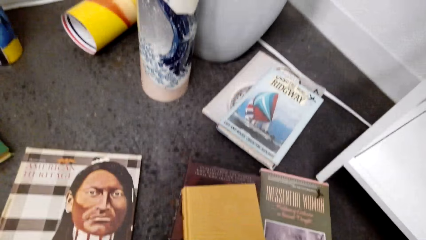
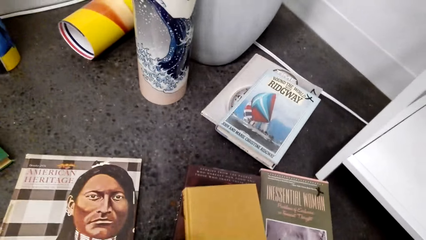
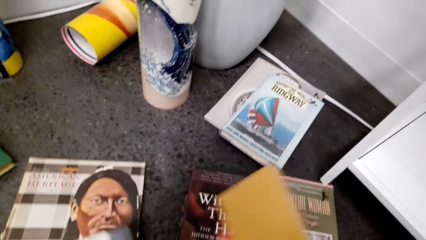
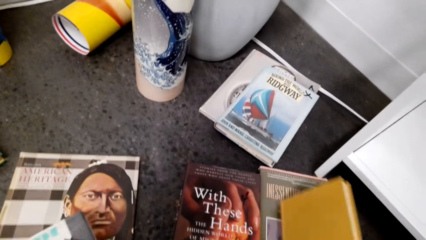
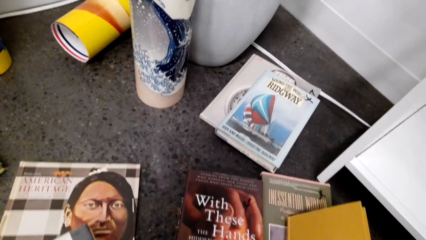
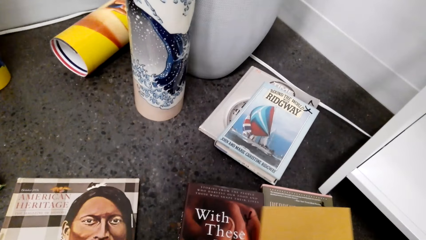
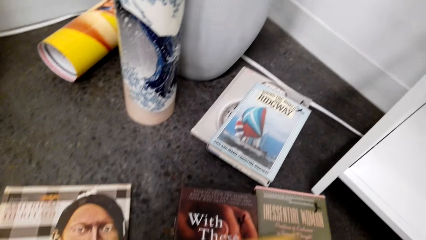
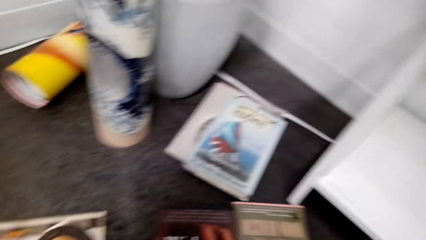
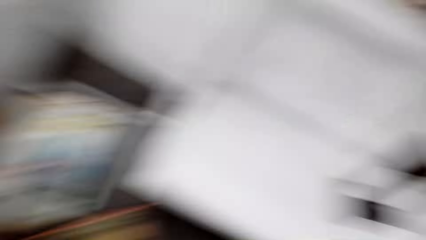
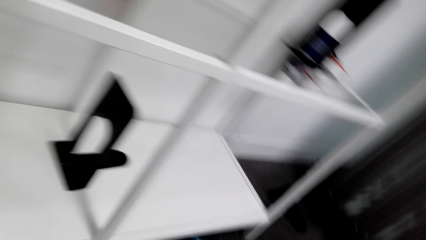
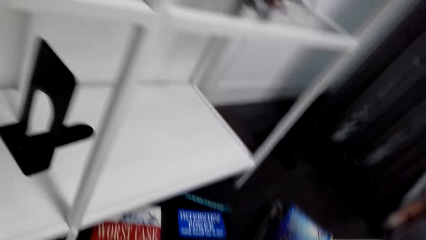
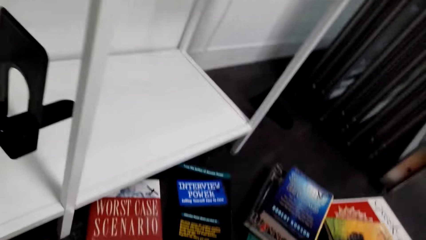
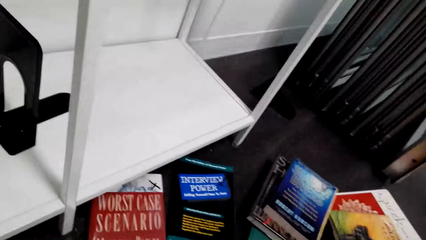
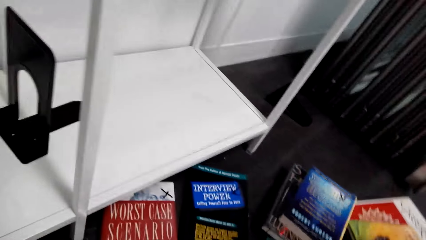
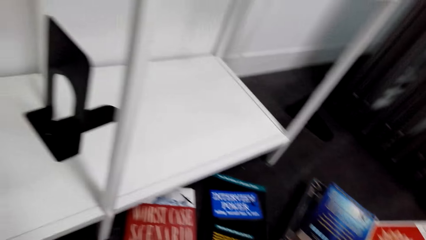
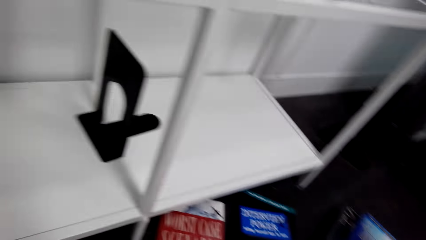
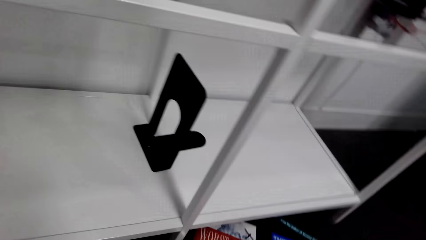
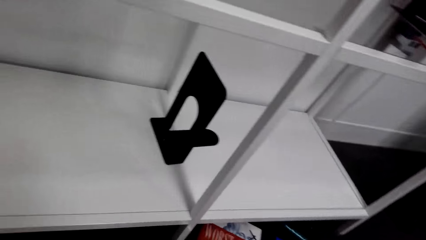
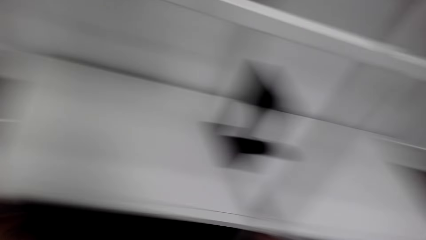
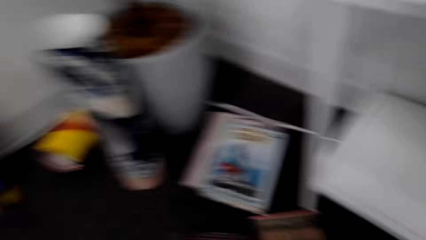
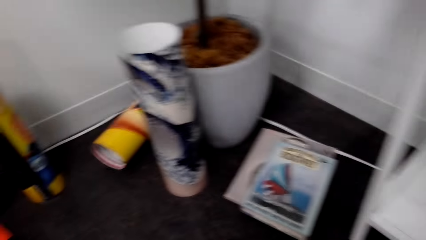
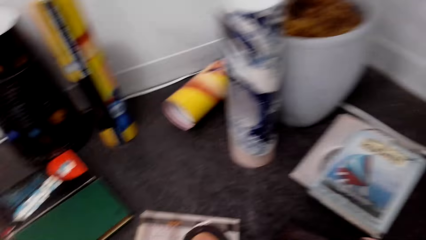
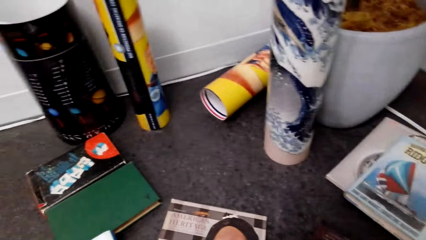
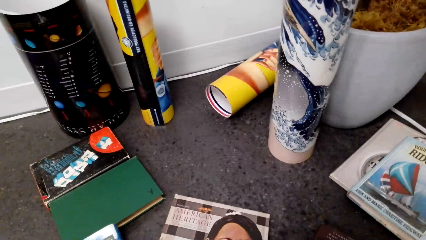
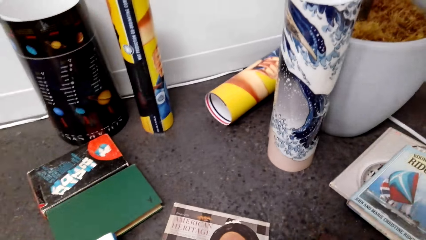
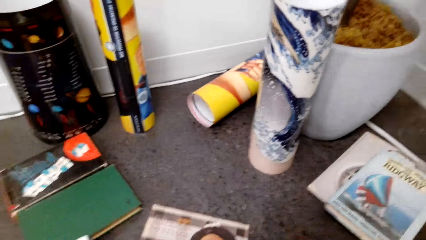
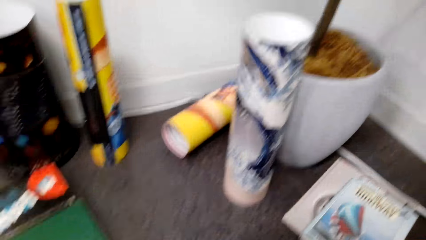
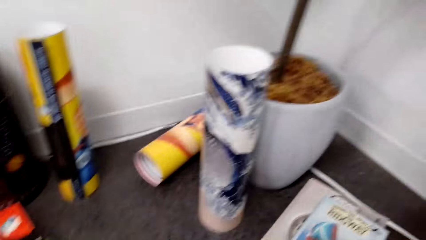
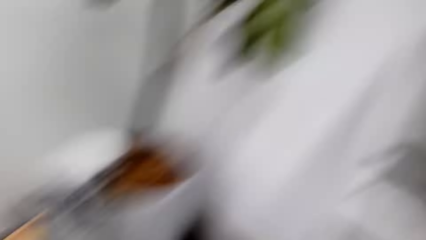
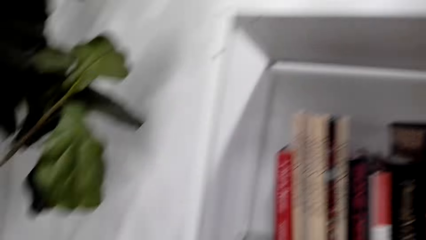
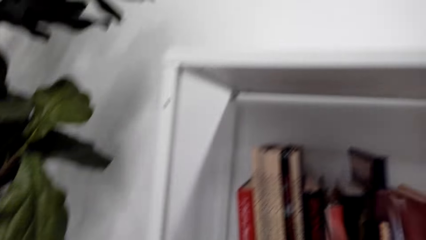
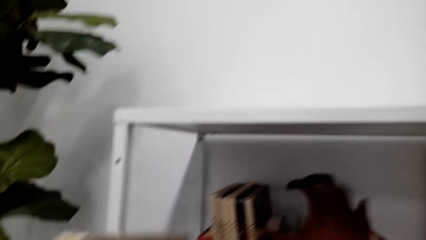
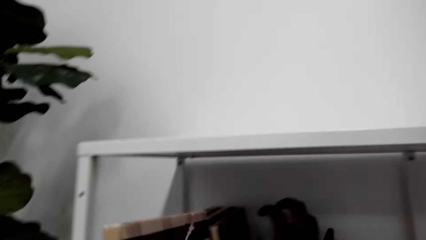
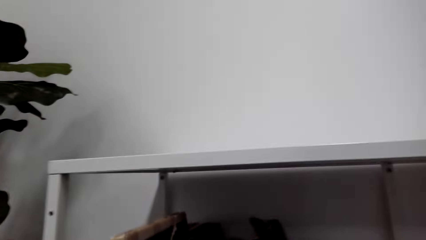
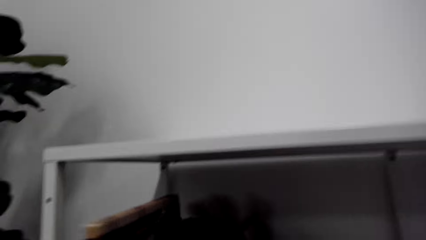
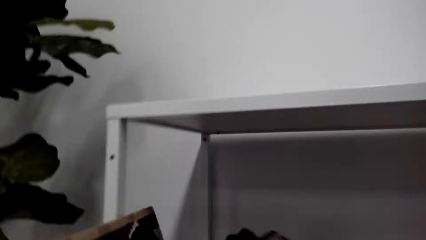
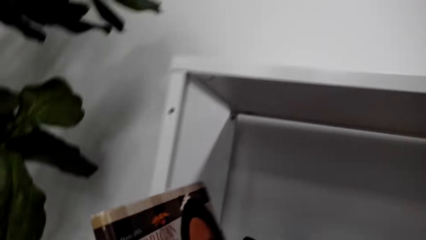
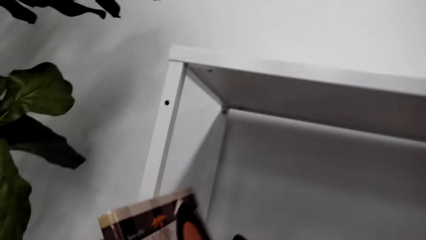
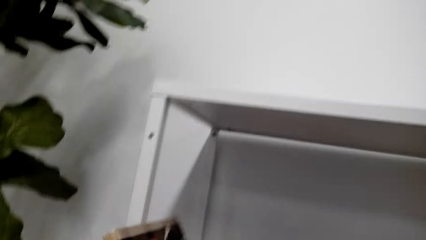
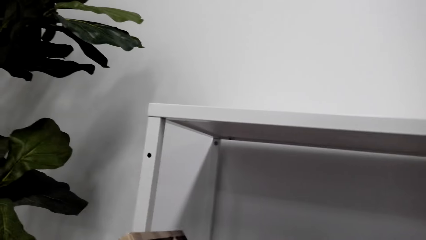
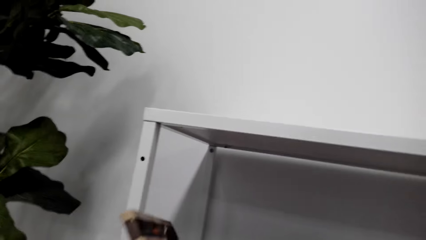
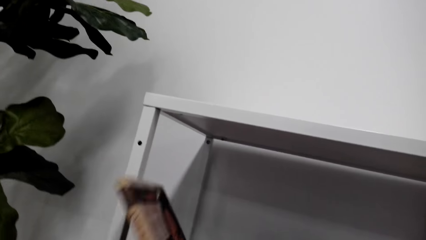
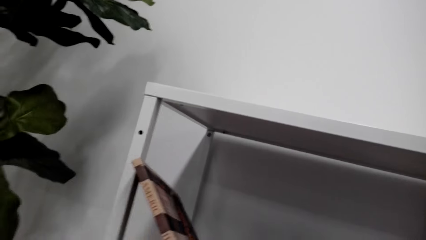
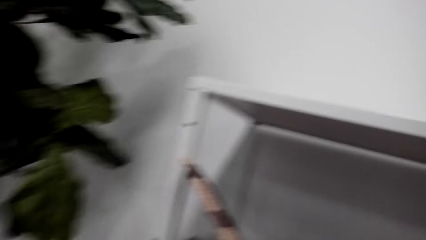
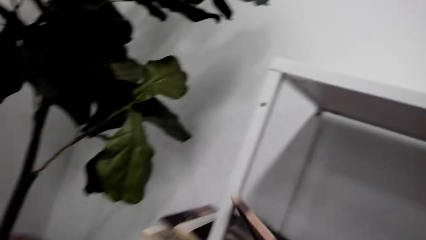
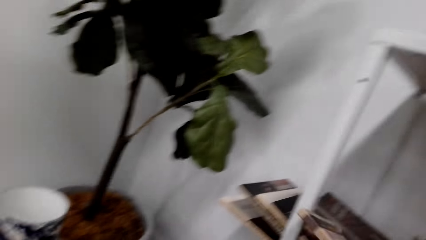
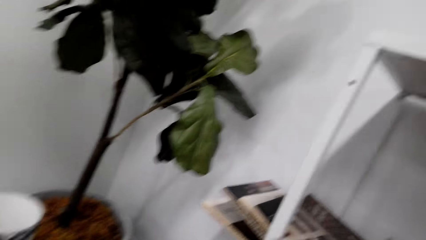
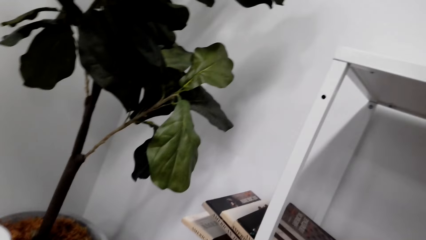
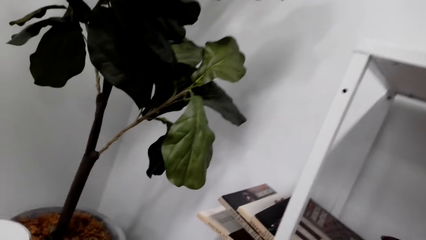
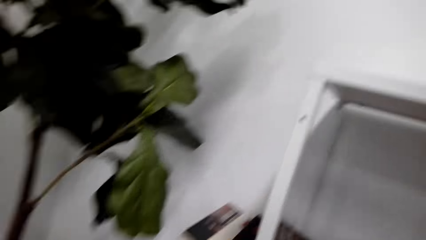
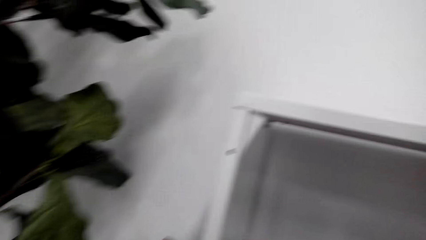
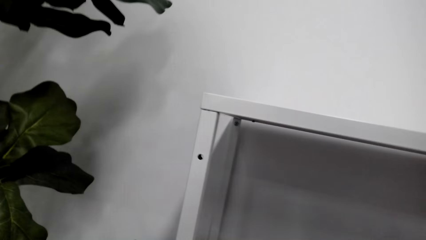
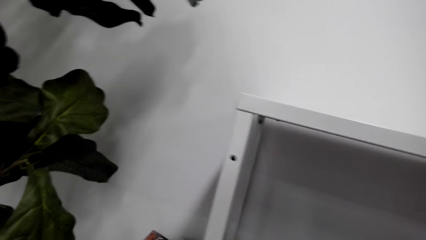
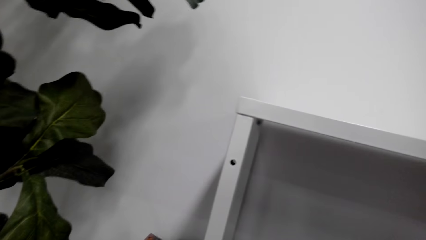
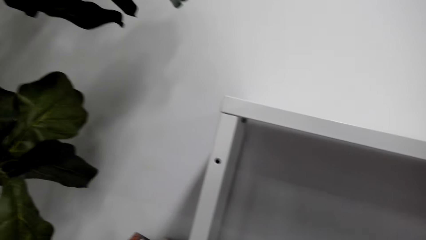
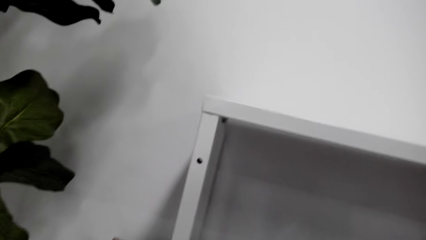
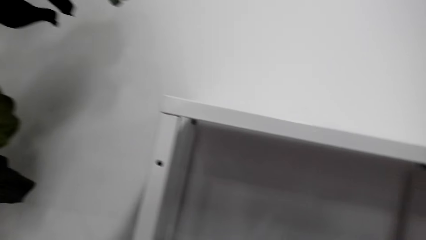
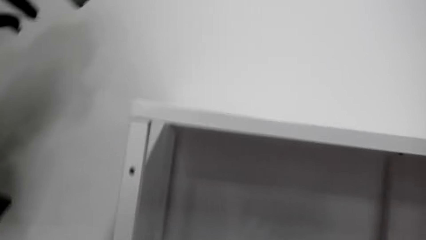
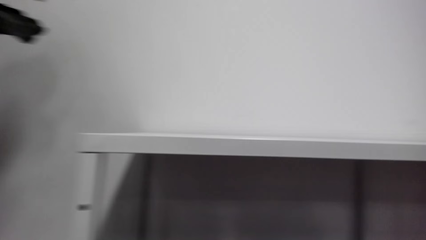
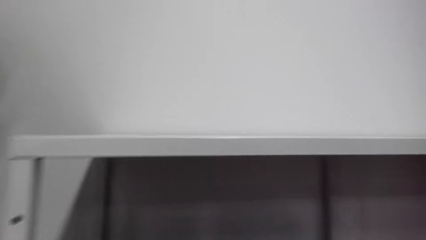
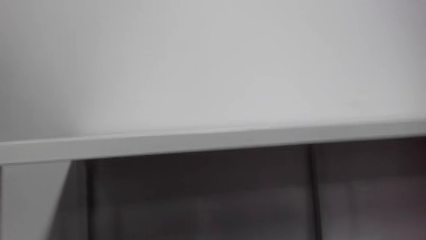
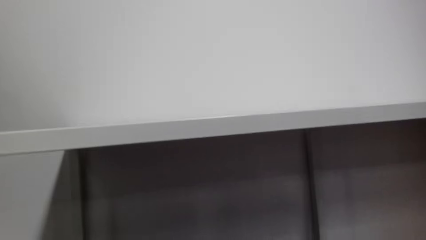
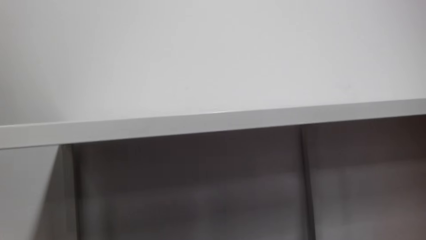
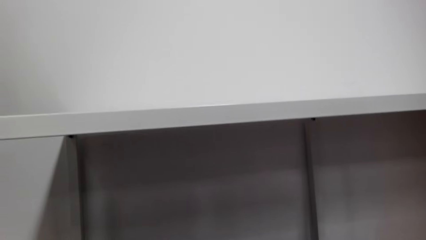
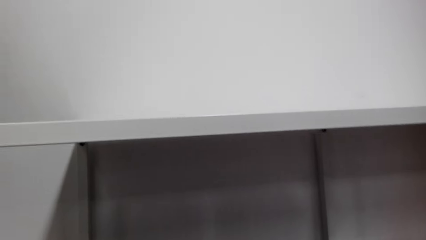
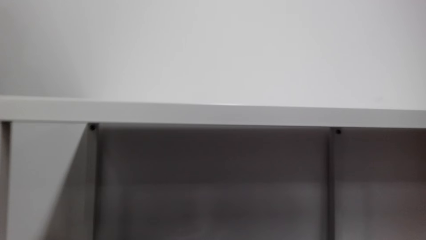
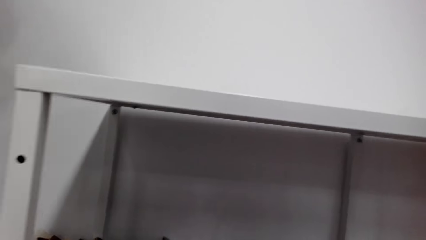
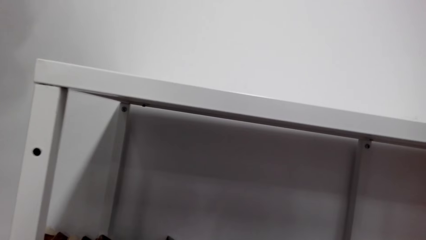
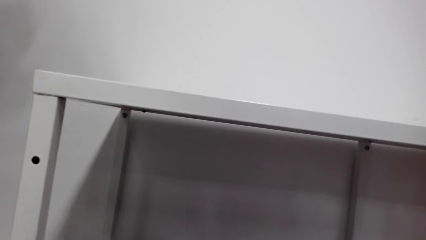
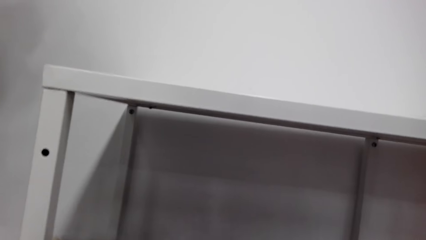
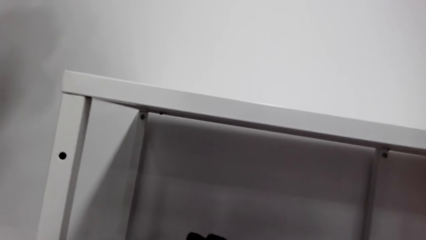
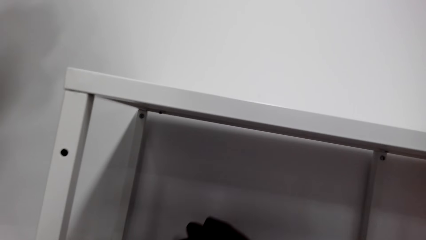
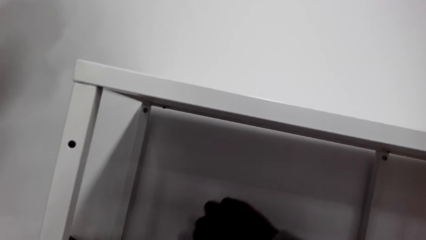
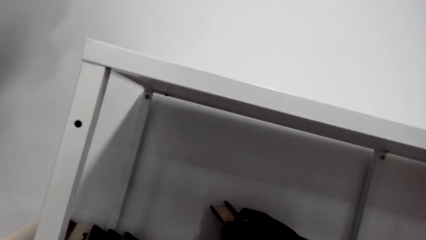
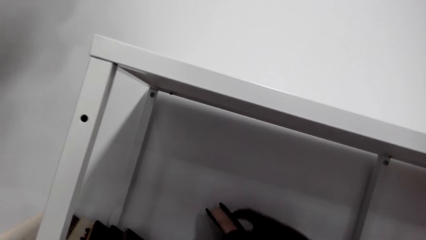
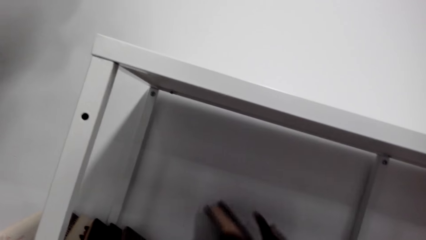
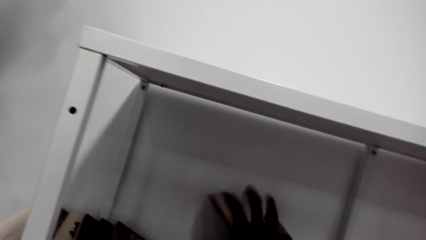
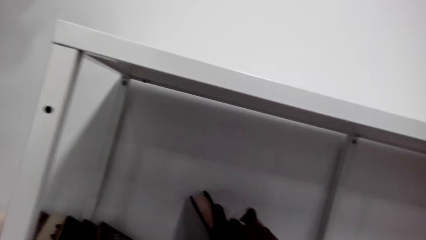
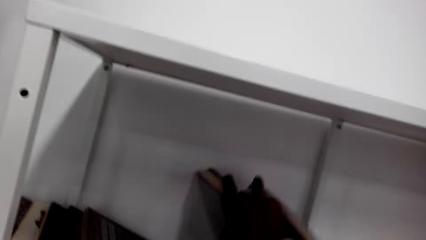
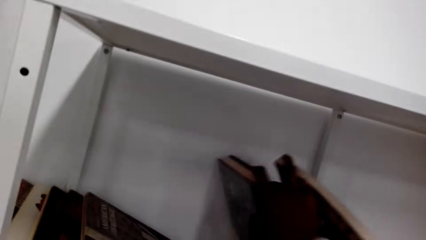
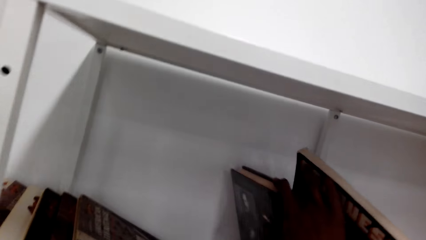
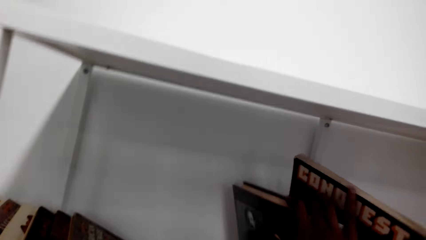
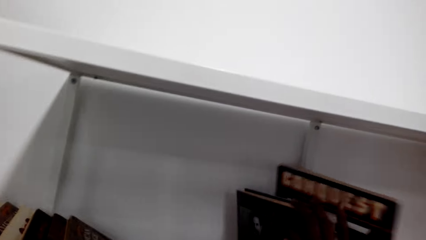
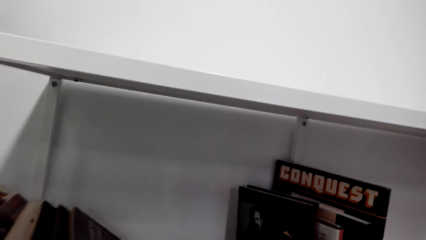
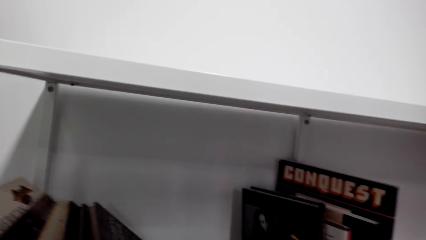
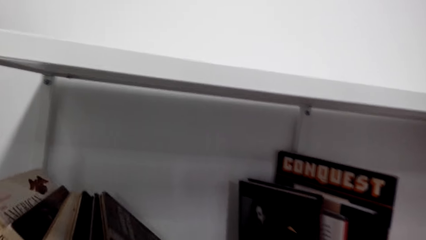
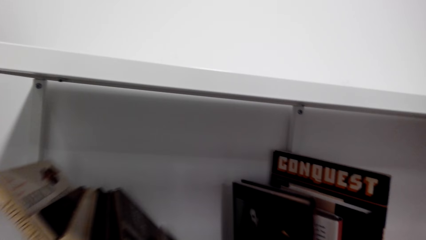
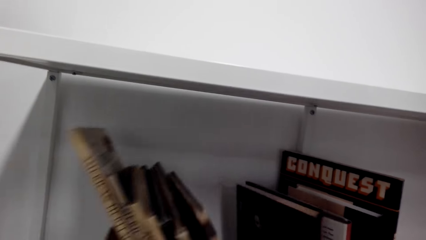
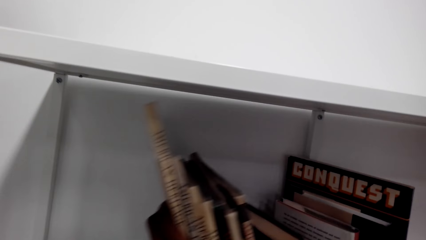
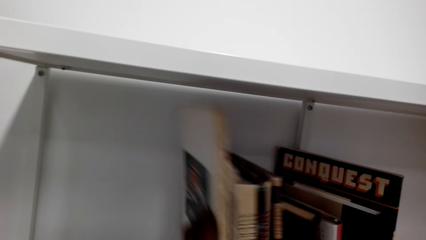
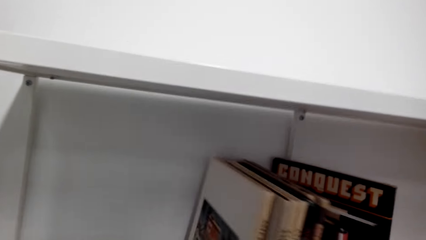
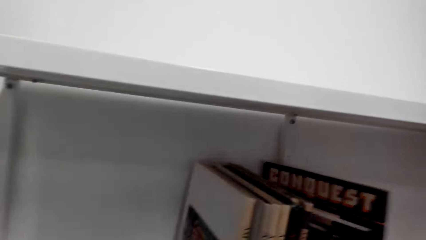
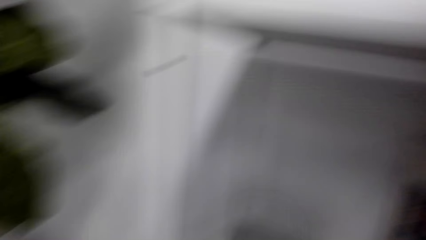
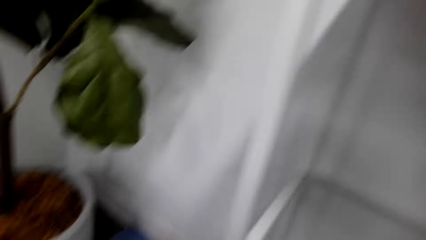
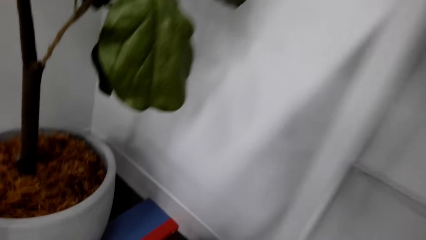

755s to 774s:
The camera wearer organizes books on the floor. They touch the books on the floor. They scatter books on the shelf. They put the book on the shelf. They drop something on the floor. They arrange the books on the shelf.
